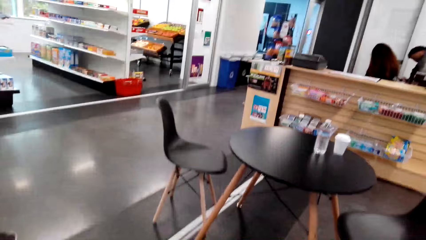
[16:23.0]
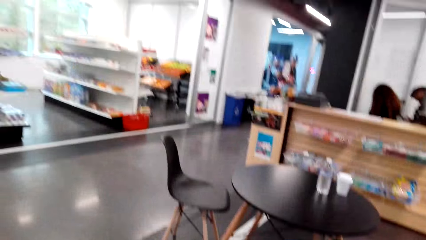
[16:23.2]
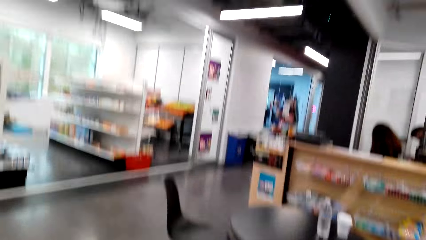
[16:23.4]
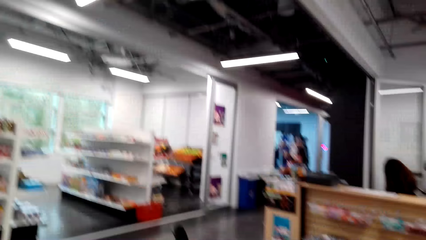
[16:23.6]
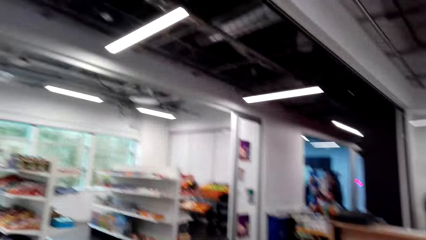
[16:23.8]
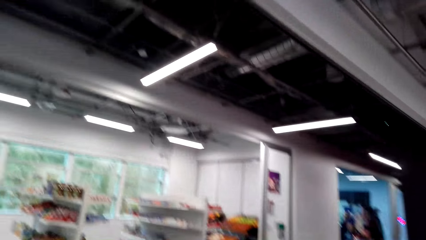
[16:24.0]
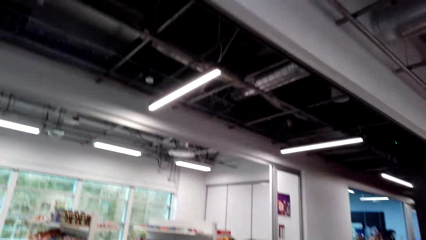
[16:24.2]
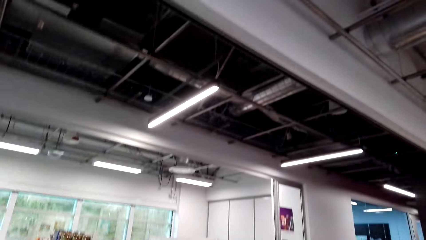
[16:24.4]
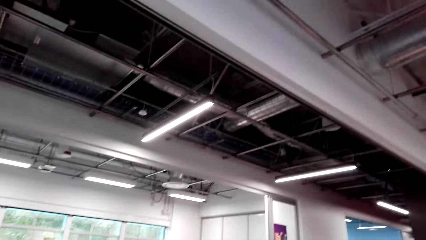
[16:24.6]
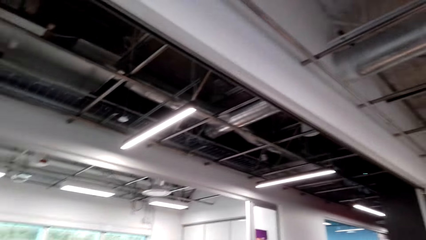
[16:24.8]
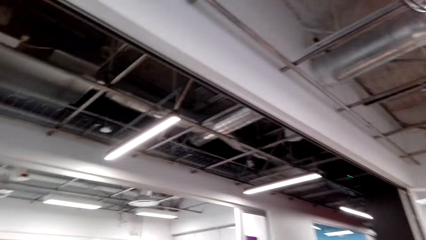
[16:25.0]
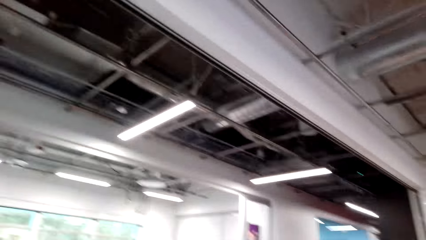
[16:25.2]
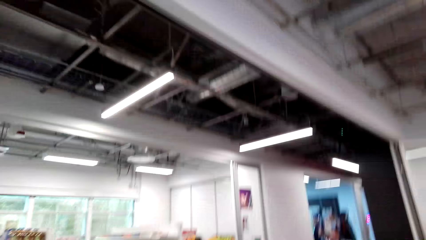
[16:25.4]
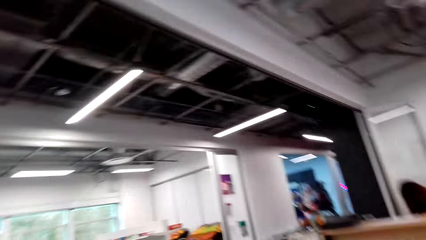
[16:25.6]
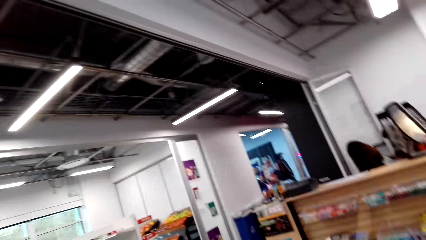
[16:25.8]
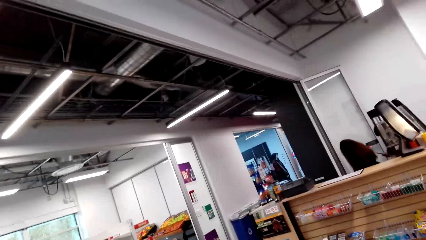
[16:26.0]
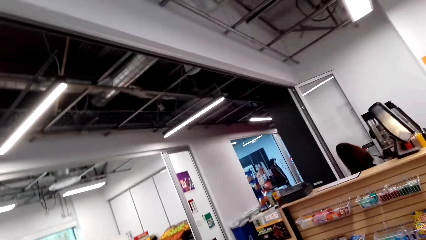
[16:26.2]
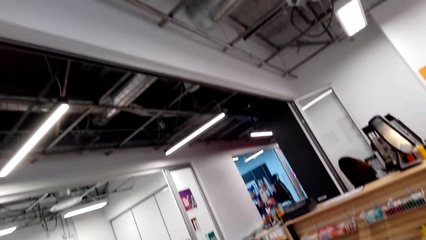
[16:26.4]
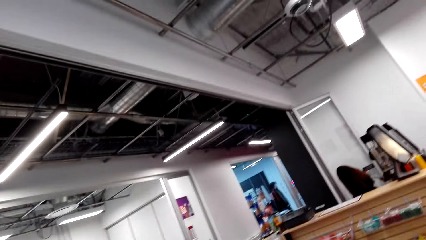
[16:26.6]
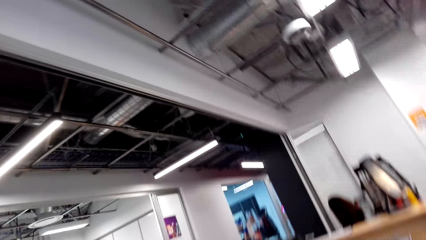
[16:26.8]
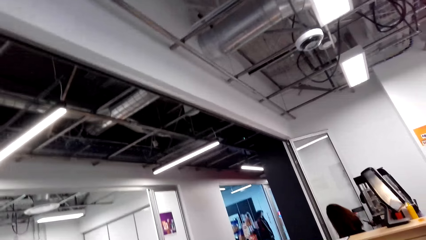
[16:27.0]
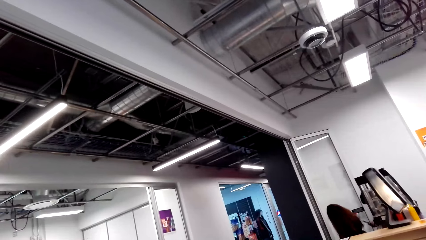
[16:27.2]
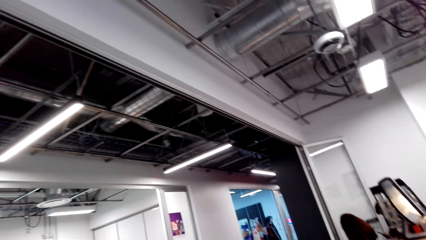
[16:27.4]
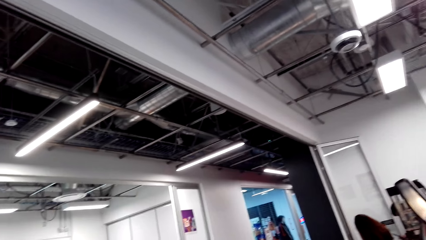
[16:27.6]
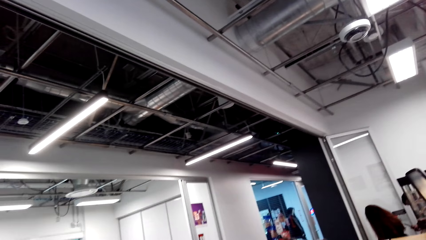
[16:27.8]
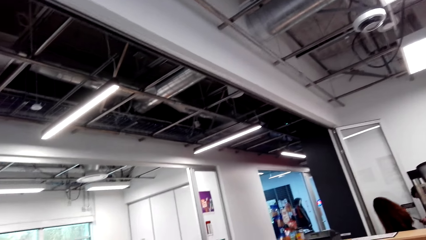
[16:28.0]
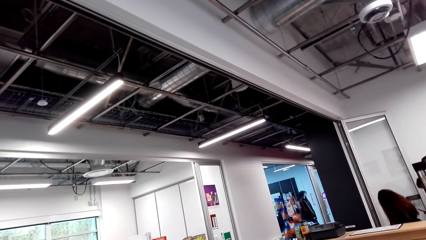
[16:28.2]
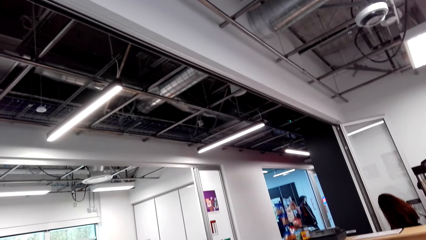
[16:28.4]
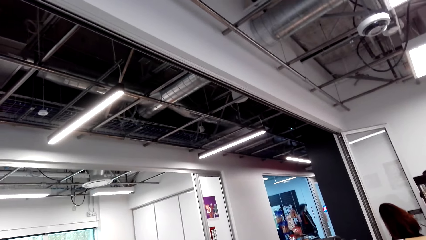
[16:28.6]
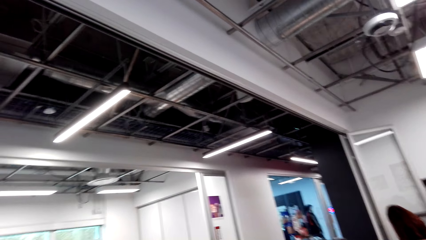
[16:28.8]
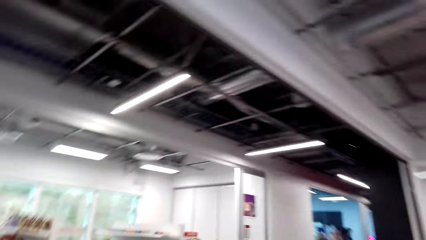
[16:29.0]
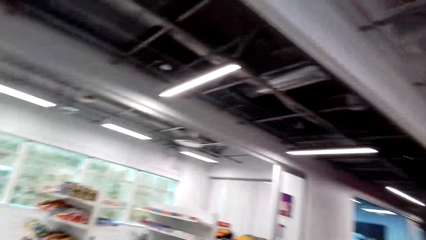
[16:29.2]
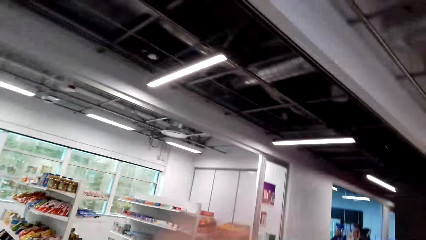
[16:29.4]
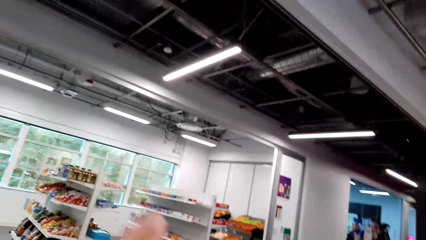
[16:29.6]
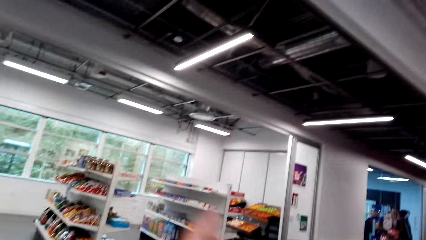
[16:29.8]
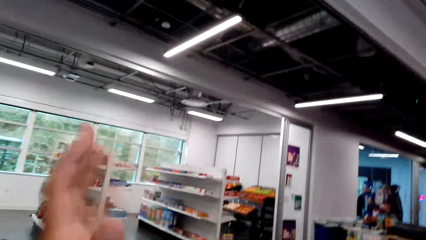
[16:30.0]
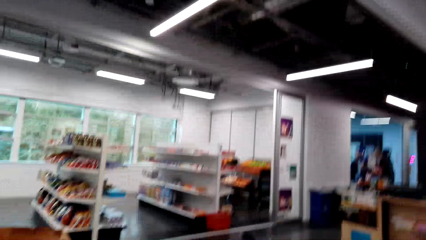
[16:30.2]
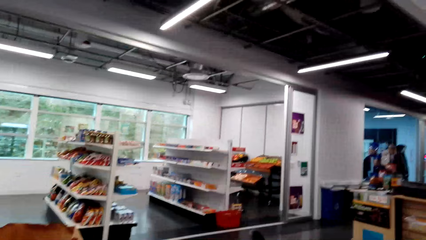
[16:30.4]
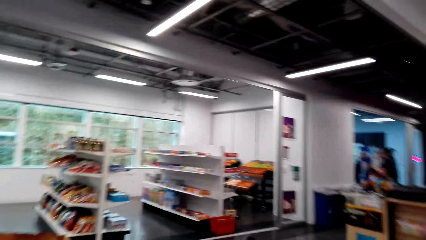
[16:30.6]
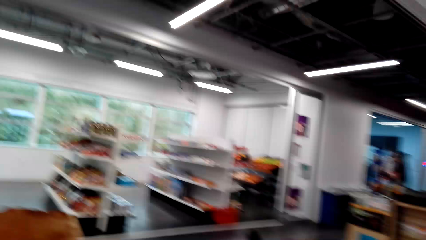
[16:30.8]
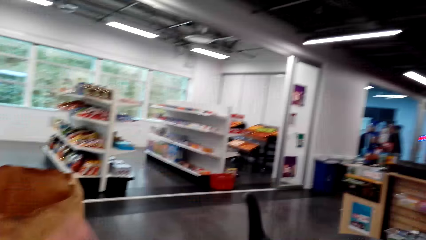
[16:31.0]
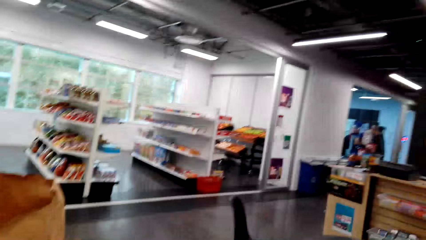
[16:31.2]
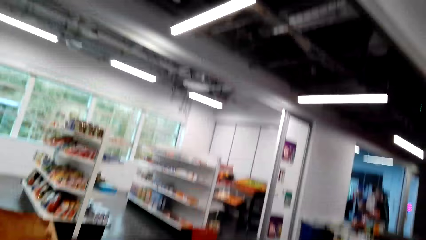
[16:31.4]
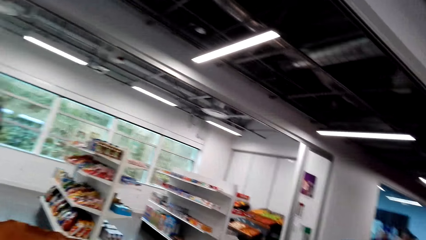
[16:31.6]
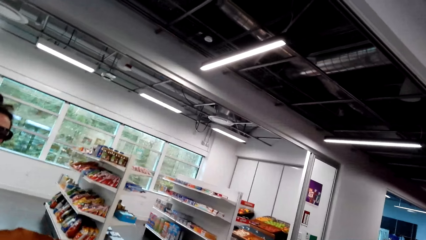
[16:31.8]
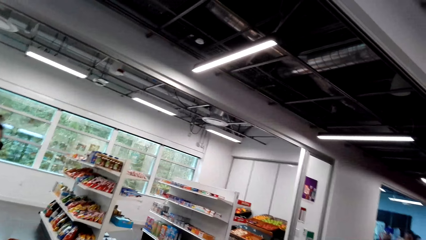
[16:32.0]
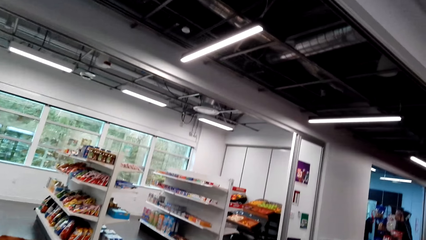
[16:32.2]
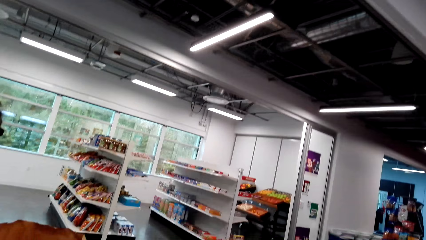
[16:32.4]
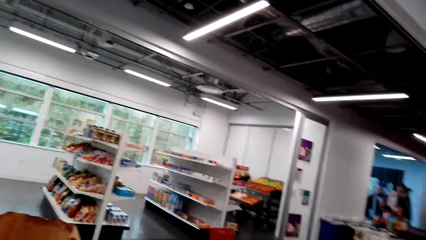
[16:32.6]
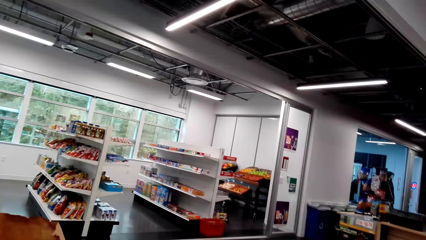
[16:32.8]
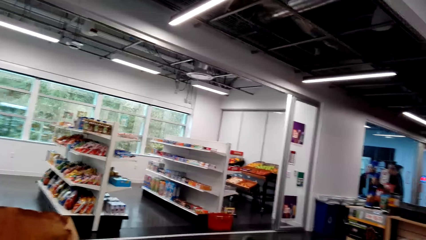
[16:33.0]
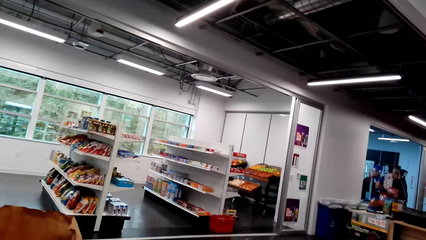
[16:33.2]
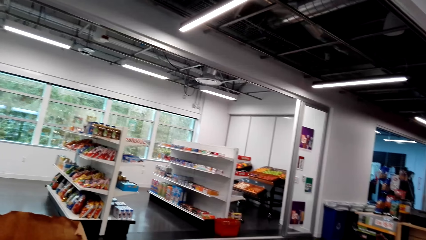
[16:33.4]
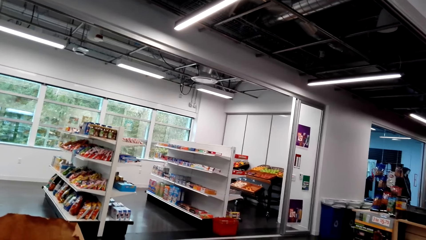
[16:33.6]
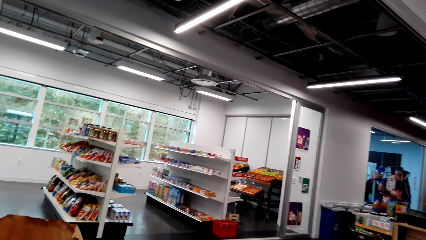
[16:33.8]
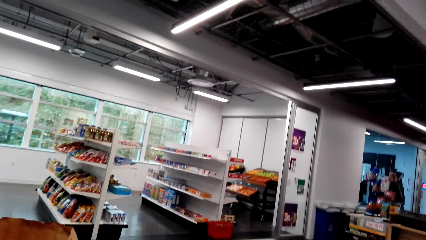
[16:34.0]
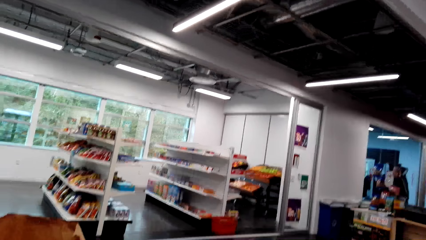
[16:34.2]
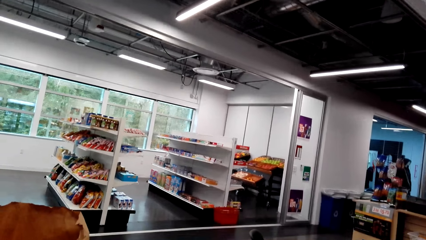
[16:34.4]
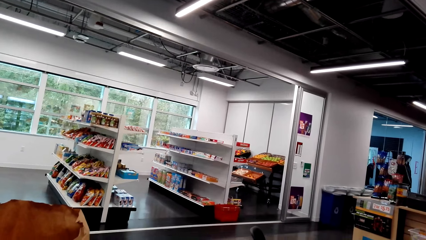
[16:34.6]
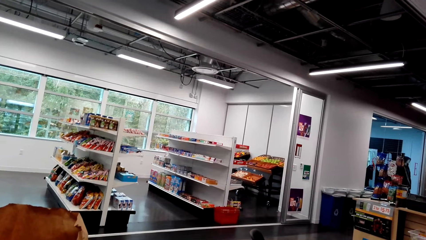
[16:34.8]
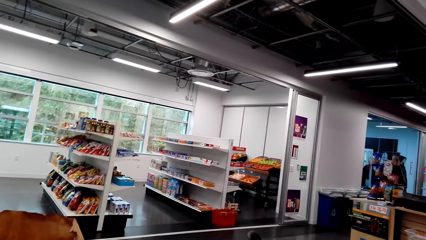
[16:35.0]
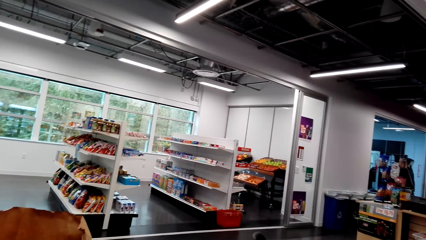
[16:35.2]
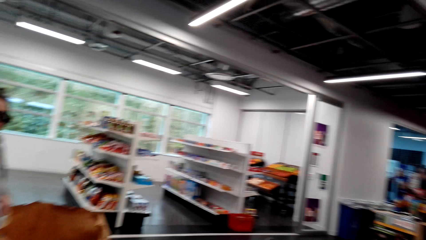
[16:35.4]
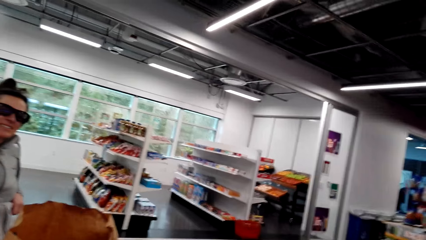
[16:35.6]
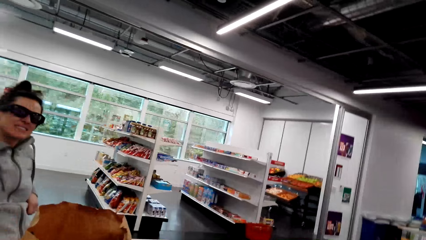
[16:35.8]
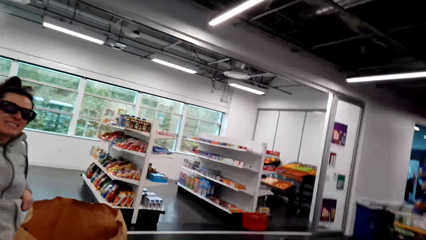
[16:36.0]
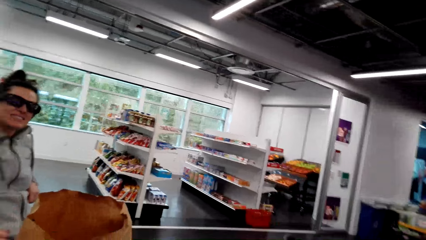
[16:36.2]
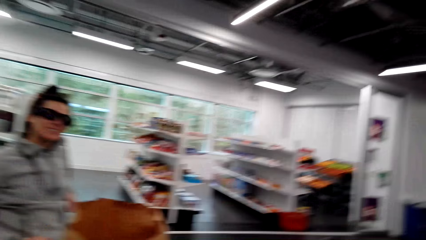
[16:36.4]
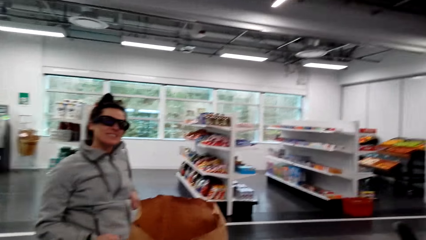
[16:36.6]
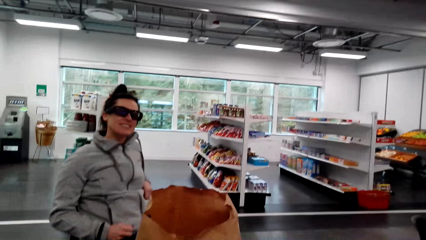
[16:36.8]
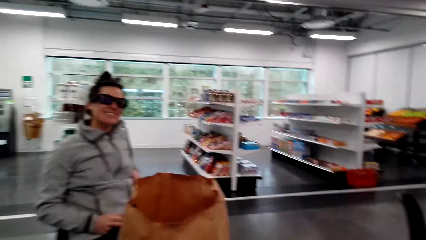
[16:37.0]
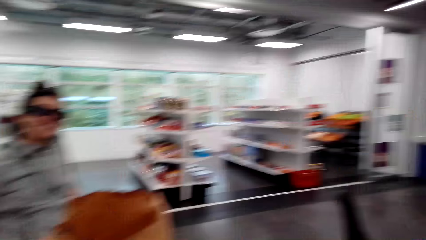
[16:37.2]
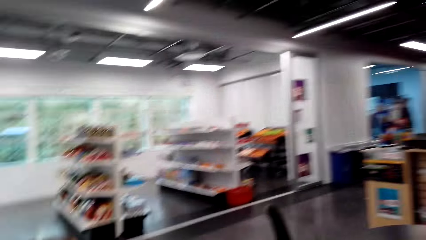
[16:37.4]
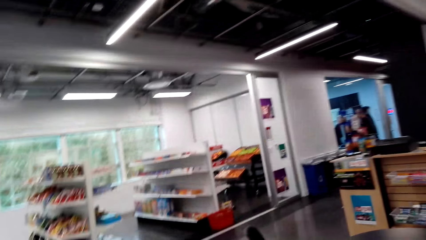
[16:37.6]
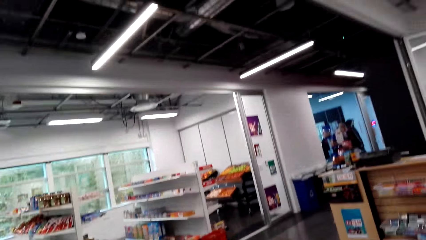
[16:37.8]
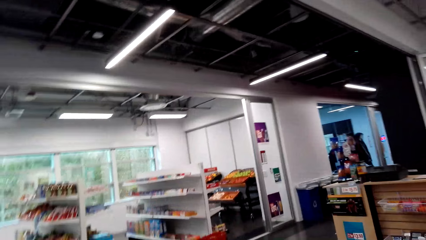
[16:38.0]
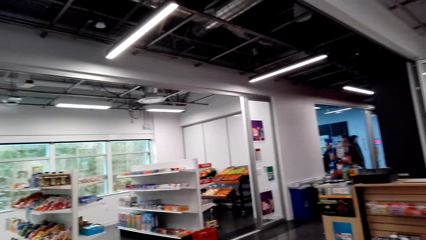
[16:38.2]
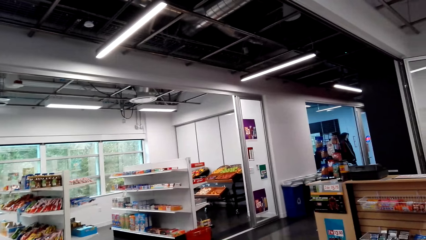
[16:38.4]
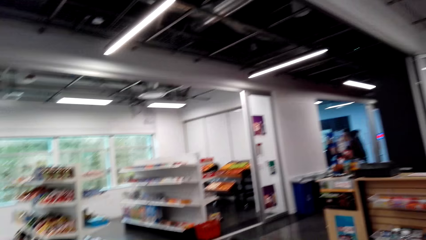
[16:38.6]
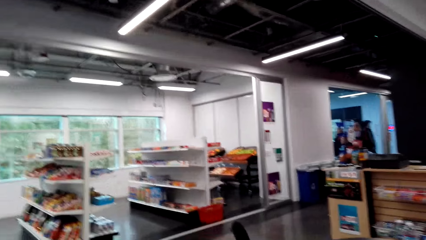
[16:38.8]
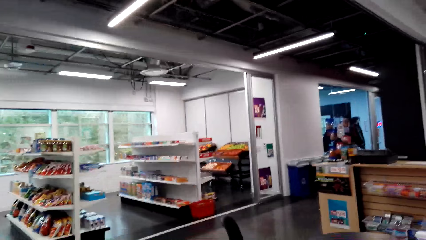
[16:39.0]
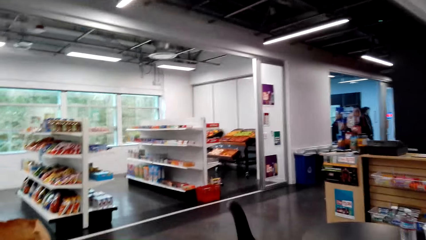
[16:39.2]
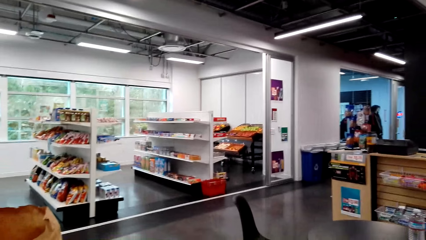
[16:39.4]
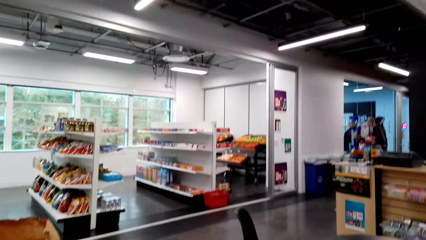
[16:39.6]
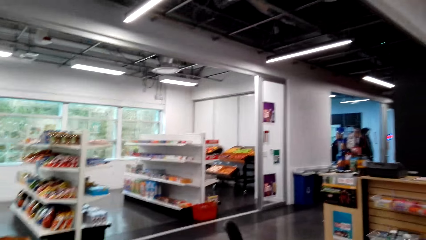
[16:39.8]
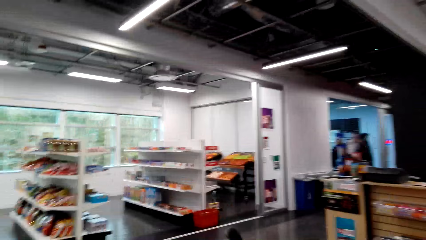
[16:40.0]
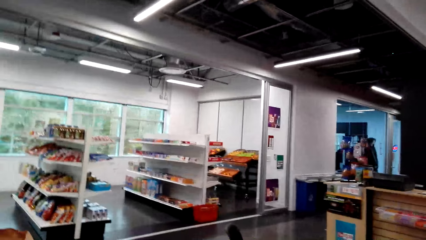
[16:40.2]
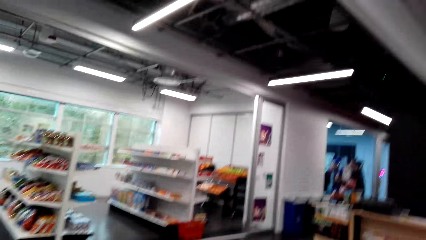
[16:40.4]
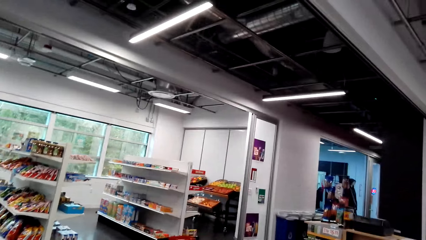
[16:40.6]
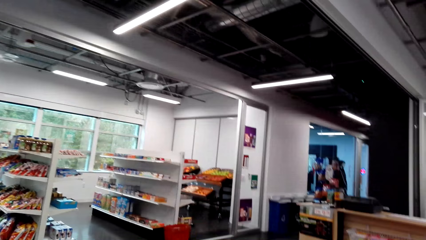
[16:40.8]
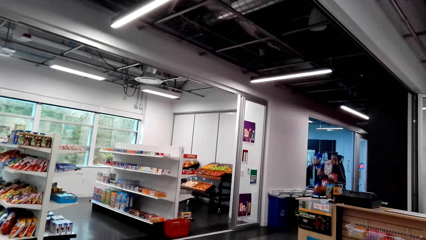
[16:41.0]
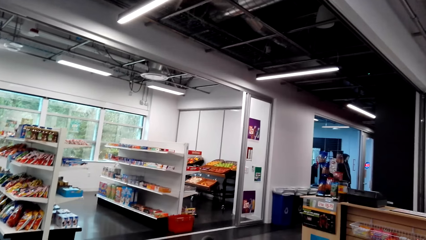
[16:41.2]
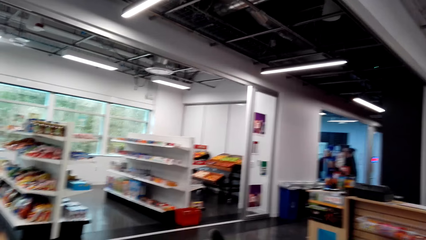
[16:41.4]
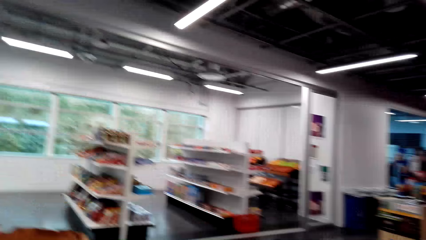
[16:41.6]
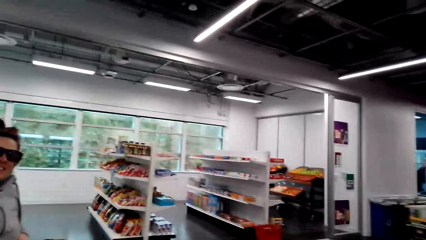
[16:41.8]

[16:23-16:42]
The camera wearer dialogues with a woman. They look at the woman. They look around the supermarket.
